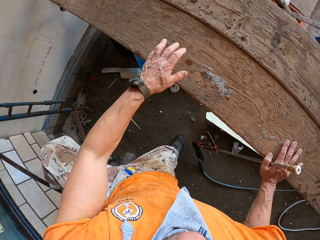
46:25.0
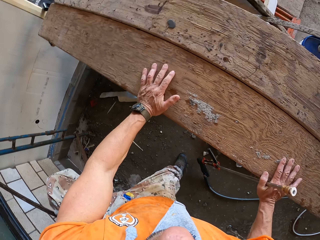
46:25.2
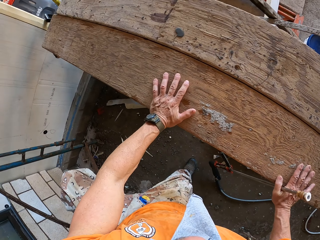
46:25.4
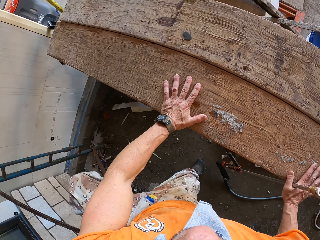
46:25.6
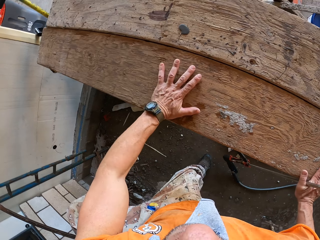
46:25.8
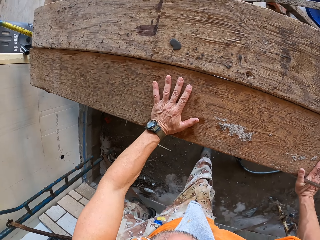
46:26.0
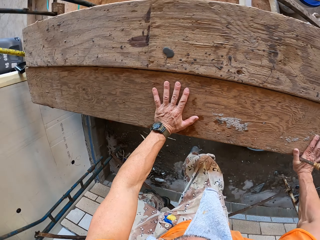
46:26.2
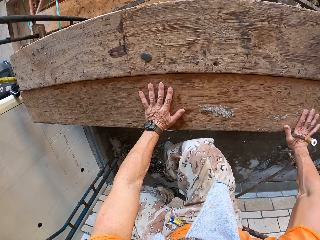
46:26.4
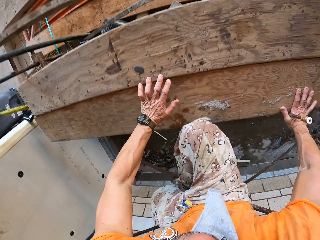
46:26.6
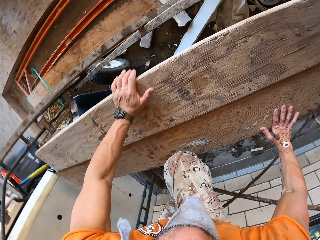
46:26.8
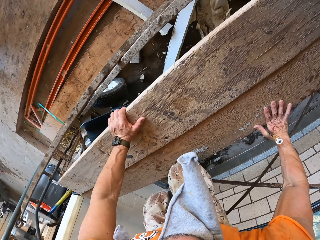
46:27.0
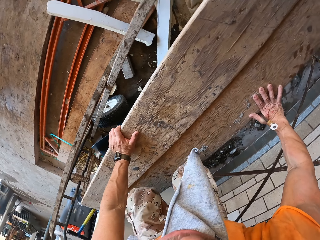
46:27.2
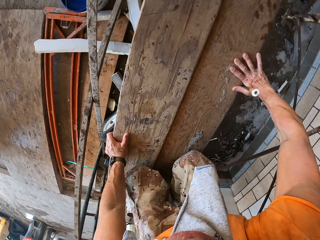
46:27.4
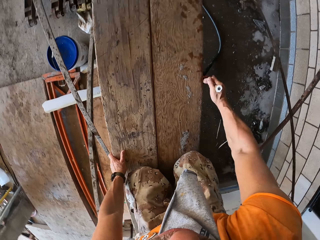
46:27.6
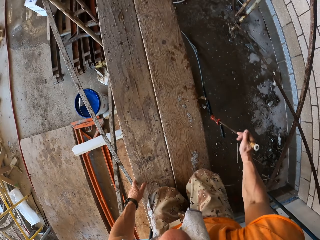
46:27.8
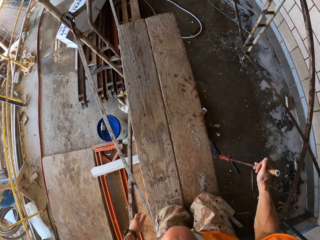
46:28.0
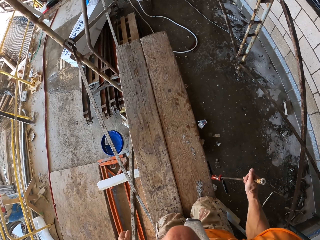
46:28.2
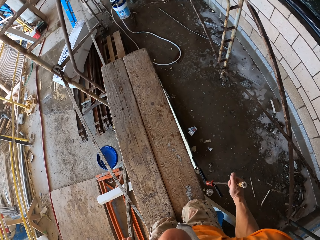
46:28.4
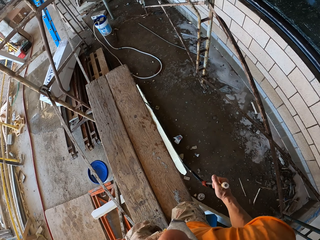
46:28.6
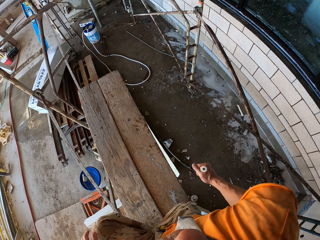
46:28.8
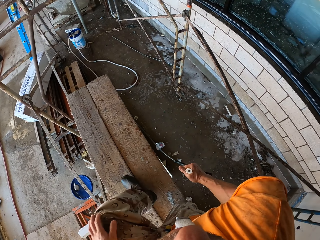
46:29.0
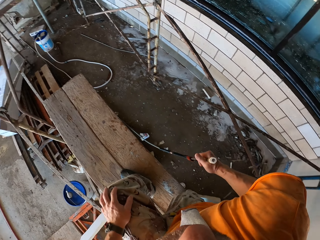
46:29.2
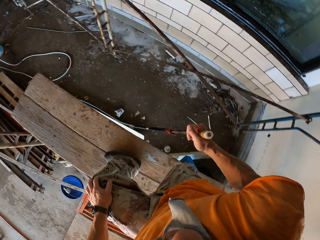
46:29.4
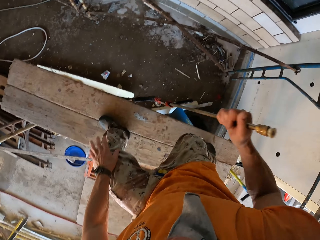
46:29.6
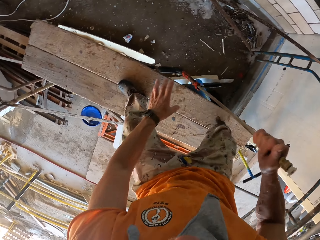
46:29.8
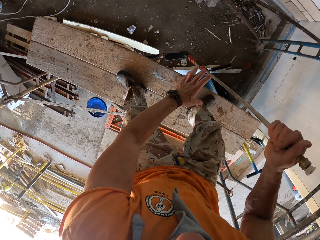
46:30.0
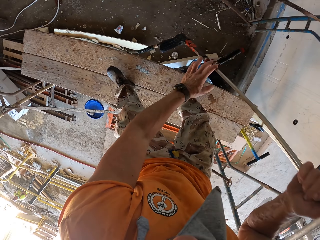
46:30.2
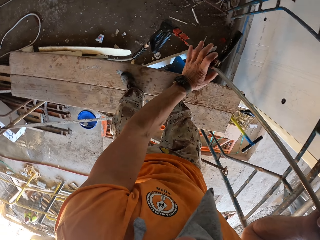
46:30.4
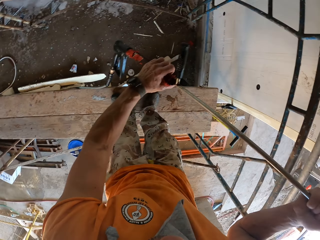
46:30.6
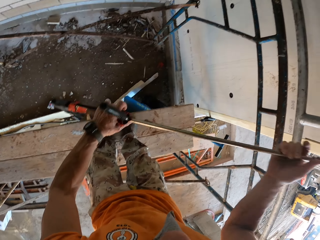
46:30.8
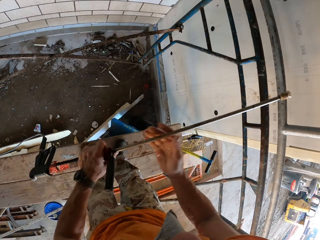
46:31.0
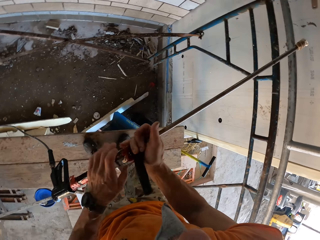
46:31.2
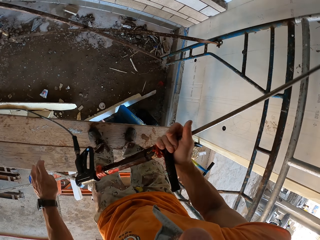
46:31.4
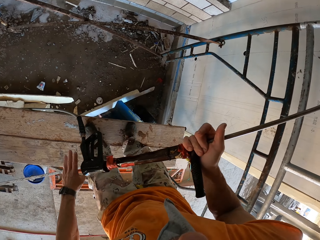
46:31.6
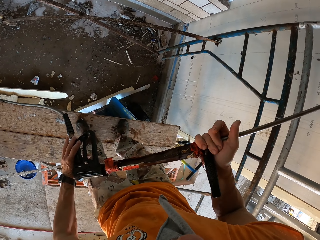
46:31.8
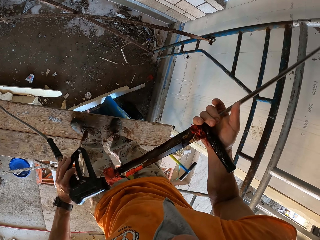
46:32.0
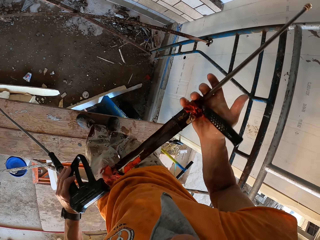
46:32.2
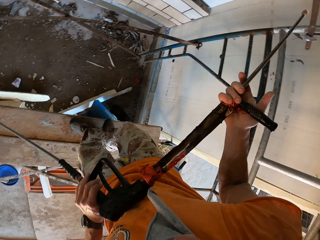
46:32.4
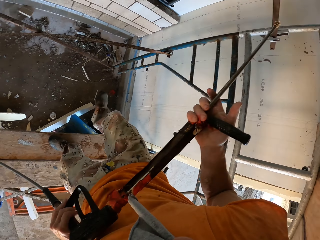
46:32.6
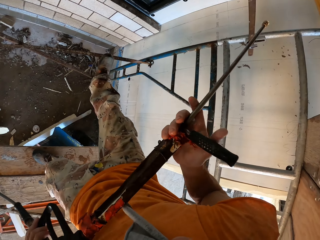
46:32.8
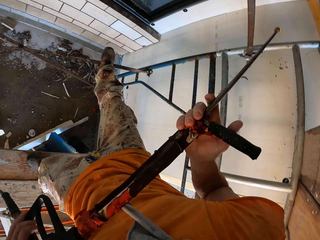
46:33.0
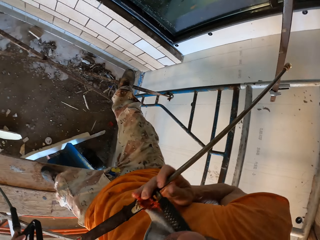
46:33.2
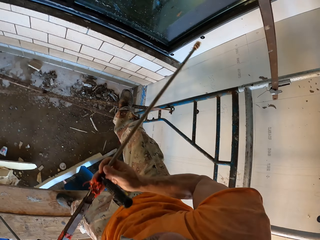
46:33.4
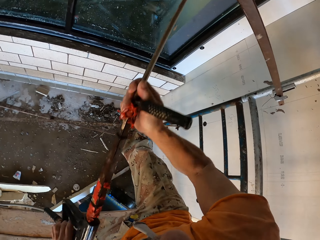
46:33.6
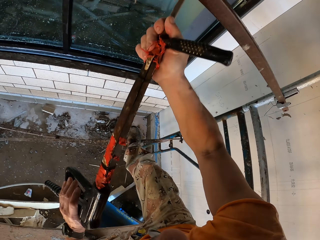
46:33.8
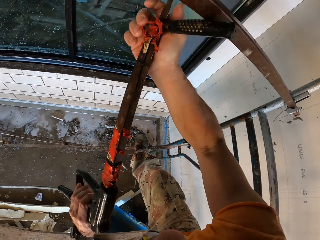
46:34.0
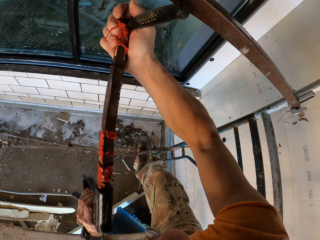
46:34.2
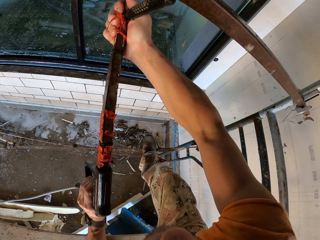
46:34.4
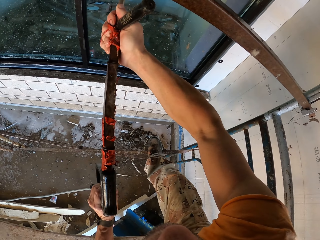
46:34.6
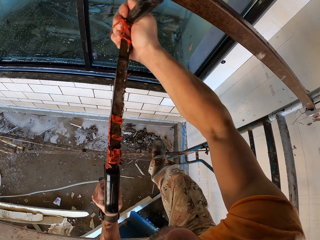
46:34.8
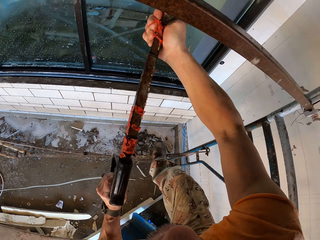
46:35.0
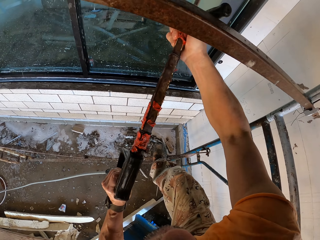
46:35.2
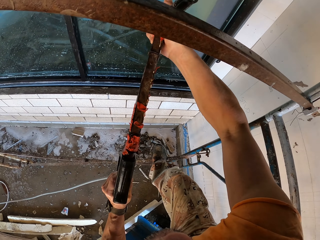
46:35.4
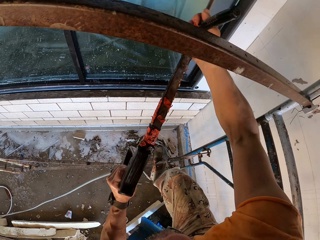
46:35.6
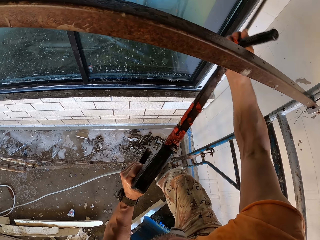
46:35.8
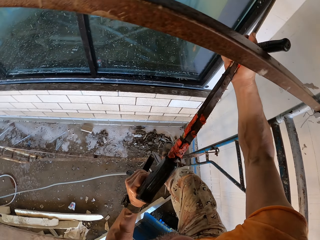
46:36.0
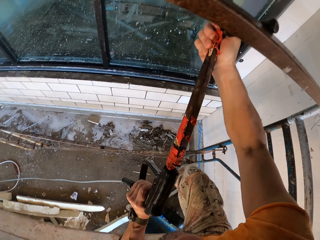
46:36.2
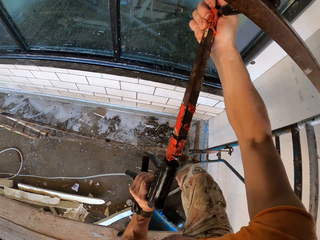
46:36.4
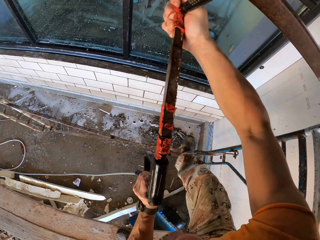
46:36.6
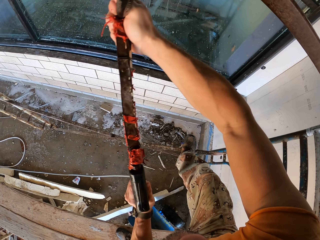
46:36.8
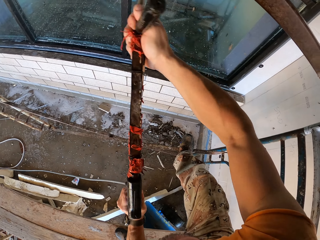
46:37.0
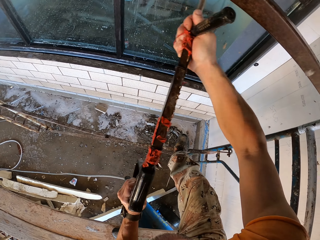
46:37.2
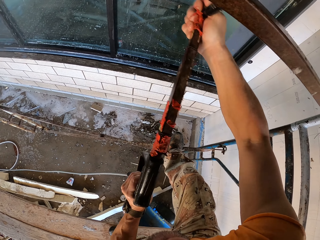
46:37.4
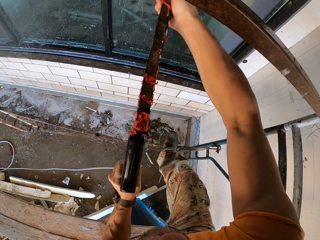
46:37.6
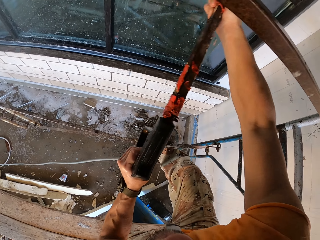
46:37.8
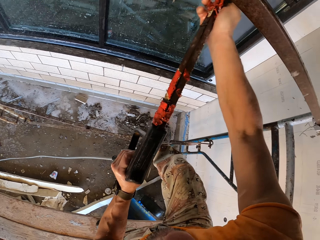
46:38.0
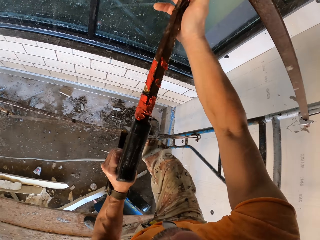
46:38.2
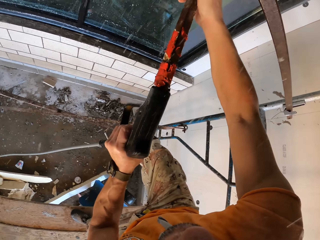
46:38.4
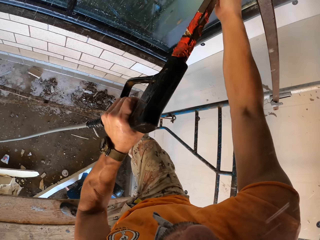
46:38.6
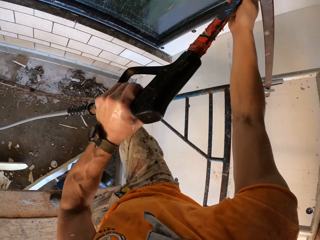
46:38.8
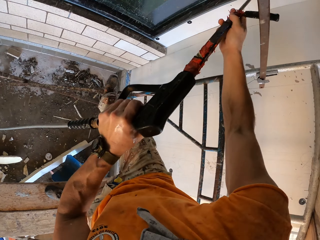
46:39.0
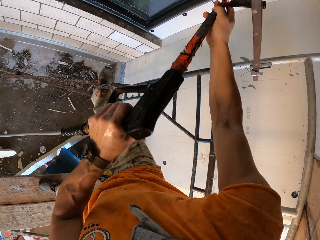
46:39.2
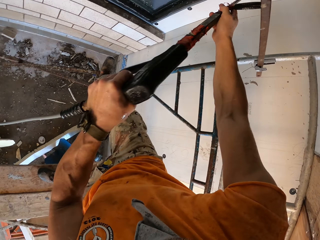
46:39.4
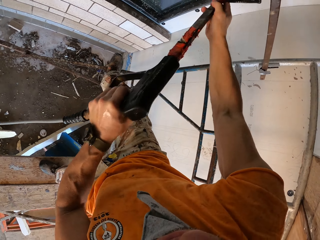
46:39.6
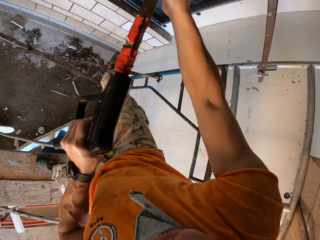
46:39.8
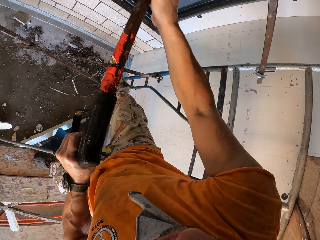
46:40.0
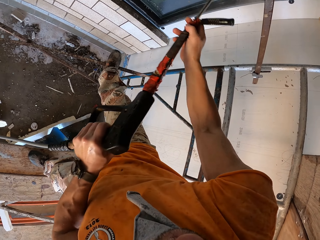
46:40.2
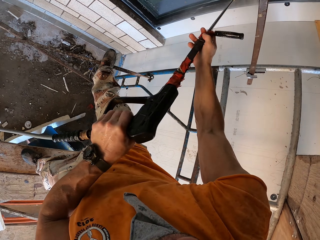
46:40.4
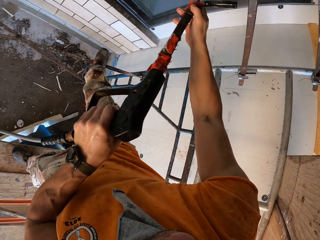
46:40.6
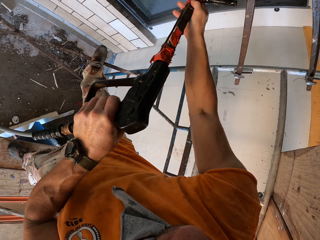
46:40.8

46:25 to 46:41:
The camera wearer climbs on the stand or shelf. They pick up a high pressure washer from the lumber. They clean the window with the high pressure washer. They rinse the wall.

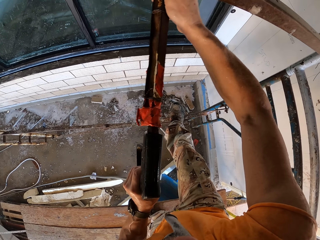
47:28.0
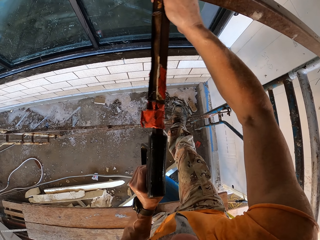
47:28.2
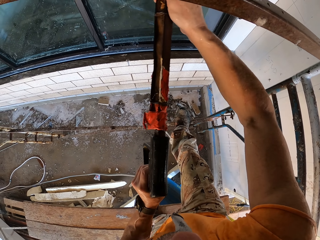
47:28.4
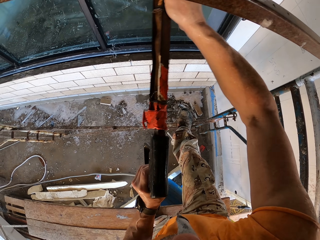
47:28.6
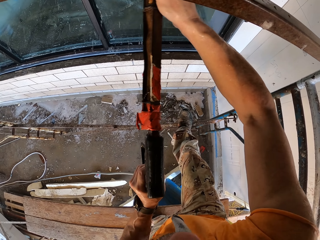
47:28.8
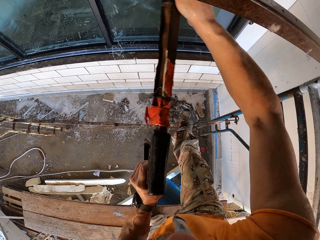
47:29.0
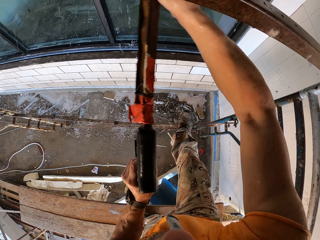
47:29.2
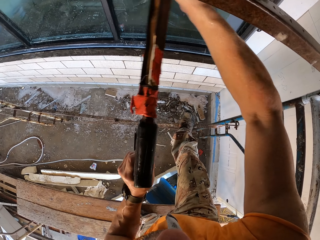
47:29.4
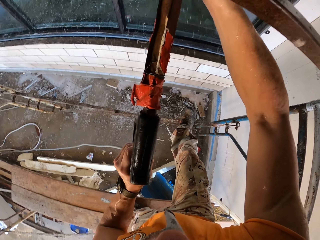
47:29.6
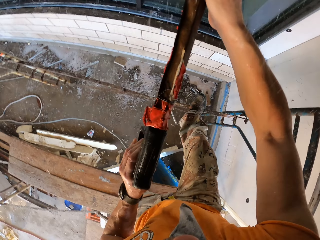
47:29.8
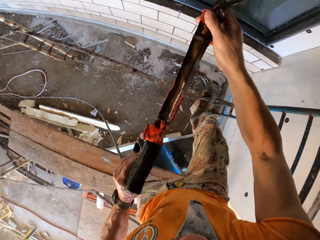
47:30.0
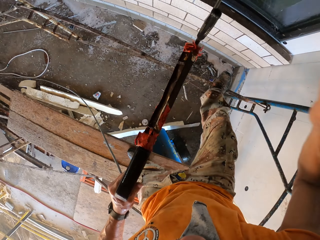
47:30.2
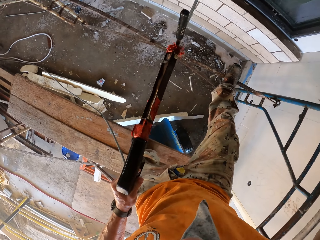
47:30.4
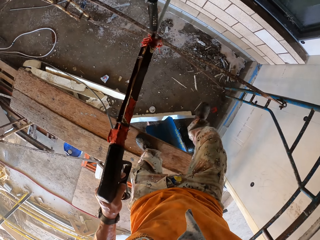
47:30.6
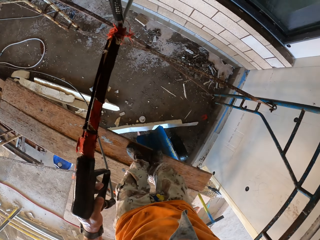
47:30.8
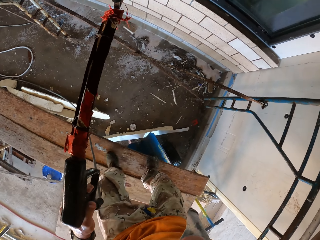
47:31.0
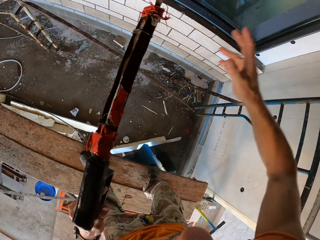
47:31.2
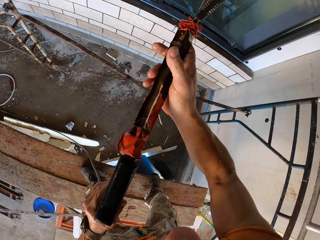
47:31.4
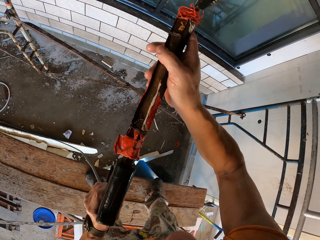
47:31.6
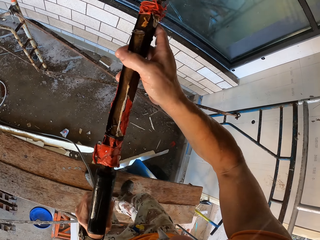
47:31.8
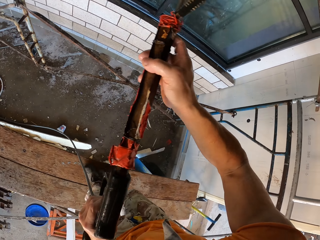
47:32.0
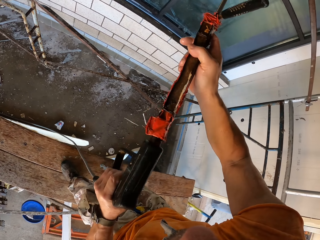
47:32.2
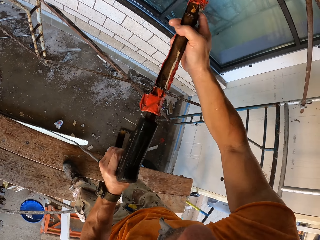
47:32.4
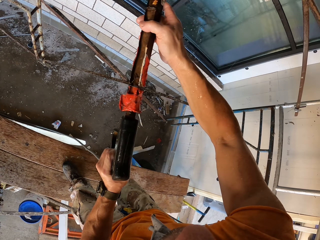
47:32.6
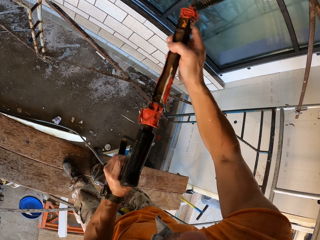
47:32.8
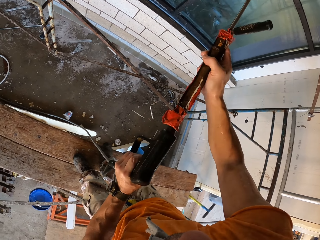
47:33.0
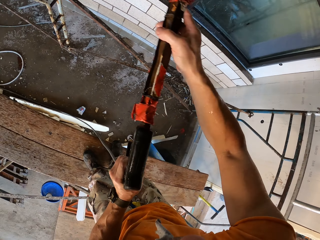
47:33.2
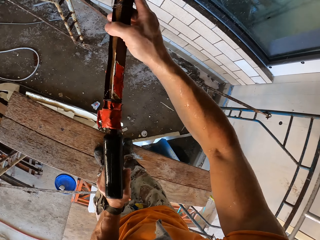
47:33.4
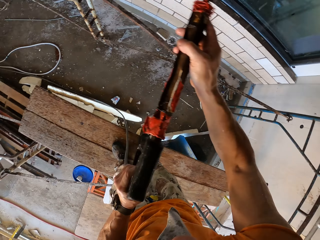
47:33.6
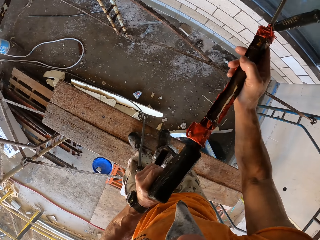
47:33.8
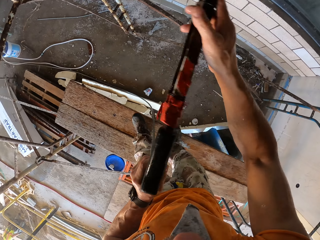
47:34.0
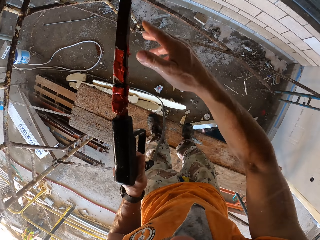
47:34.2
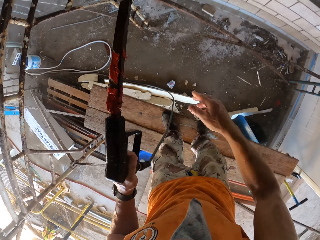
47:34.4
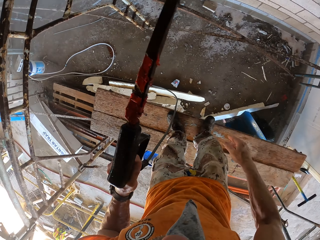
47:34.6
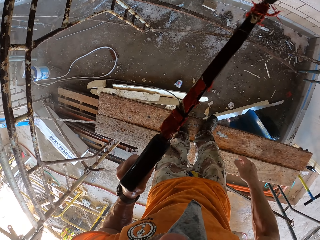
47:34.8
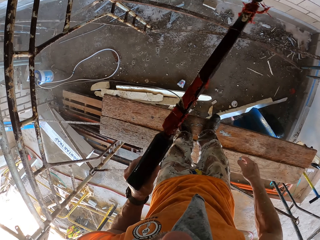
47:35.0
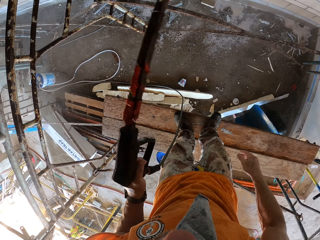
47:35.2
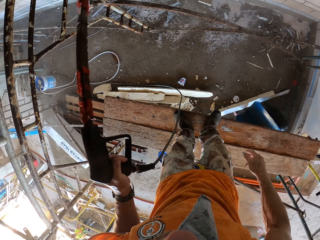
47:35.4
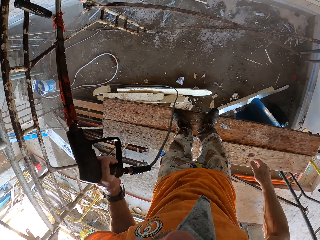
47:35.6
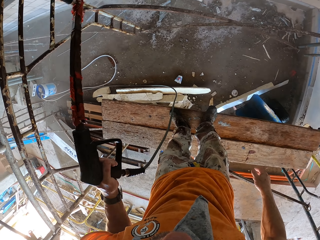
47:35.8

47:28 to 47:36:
The camera wearer switches off the high pressure washer. They switch on the high pressure washer. They clean the window with the high pressure washer. They release their right hand from the high pressure washer.
